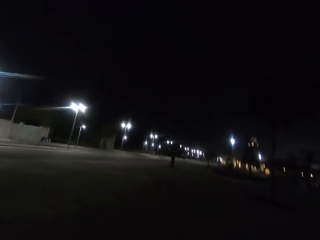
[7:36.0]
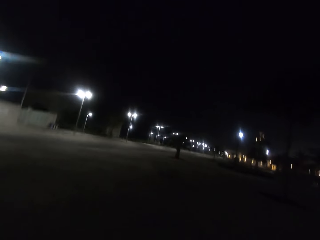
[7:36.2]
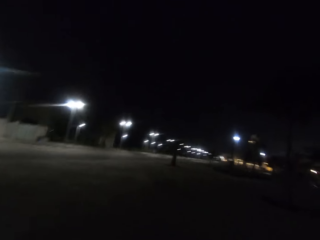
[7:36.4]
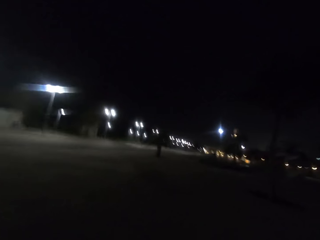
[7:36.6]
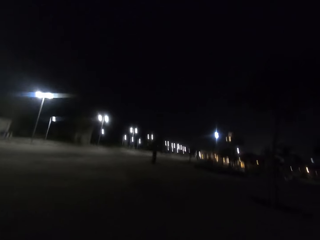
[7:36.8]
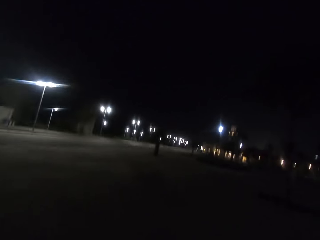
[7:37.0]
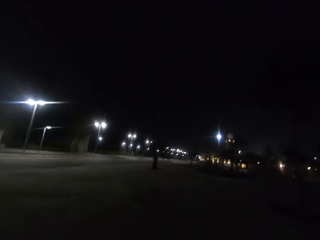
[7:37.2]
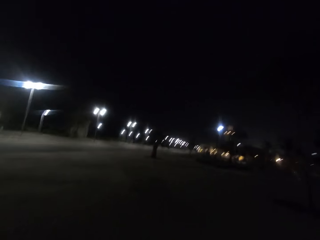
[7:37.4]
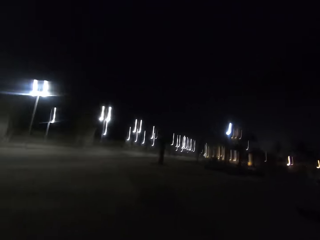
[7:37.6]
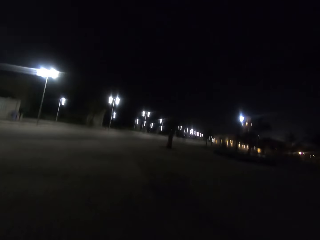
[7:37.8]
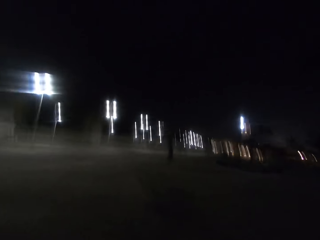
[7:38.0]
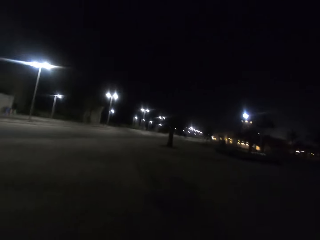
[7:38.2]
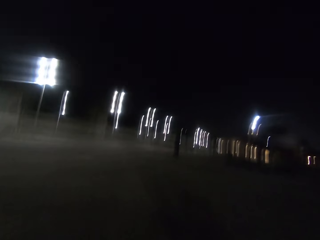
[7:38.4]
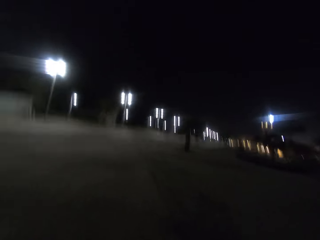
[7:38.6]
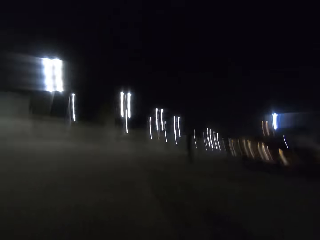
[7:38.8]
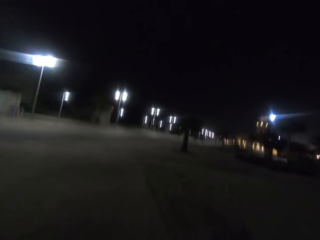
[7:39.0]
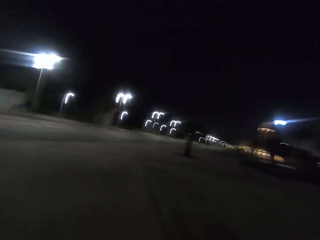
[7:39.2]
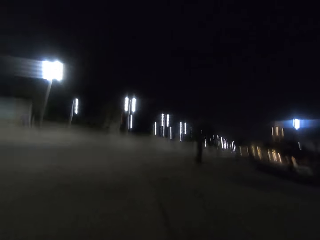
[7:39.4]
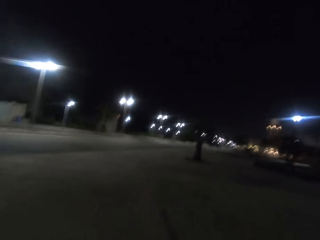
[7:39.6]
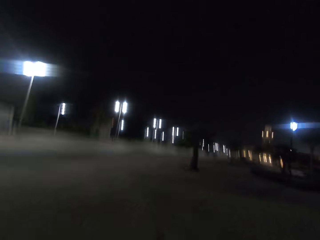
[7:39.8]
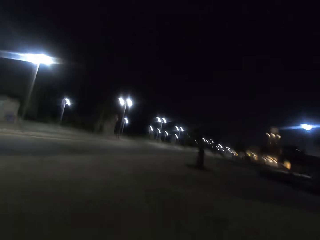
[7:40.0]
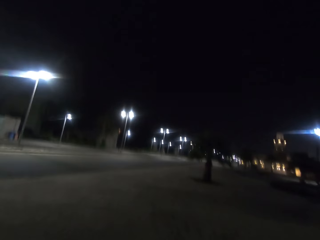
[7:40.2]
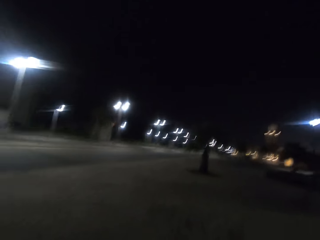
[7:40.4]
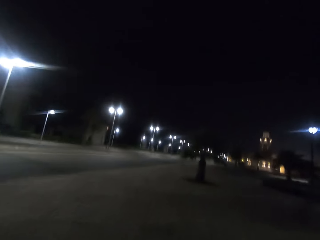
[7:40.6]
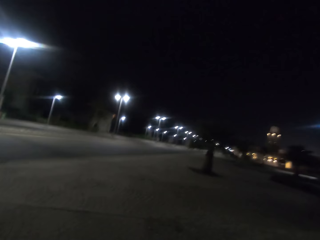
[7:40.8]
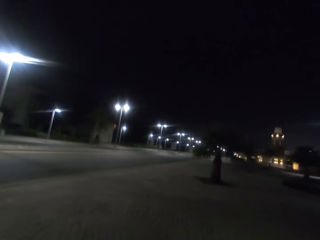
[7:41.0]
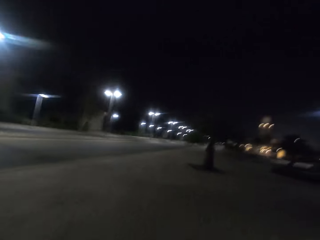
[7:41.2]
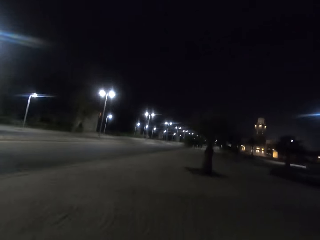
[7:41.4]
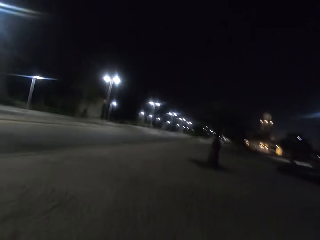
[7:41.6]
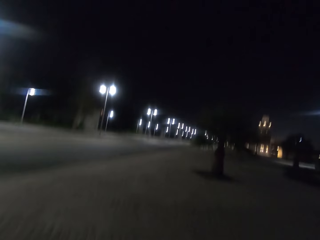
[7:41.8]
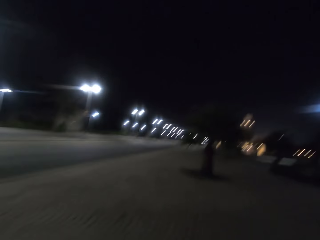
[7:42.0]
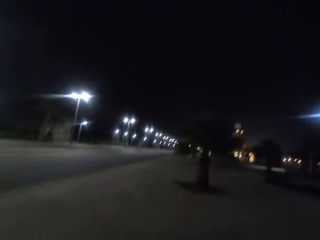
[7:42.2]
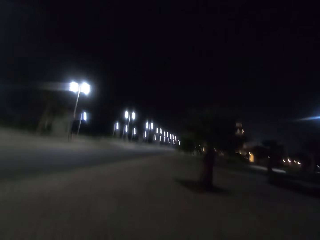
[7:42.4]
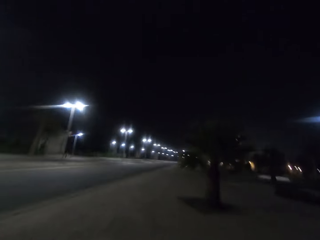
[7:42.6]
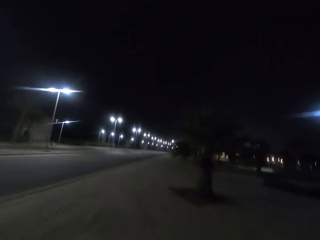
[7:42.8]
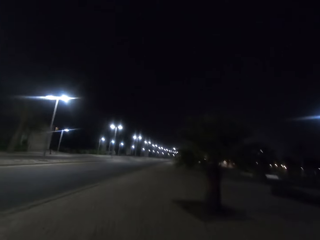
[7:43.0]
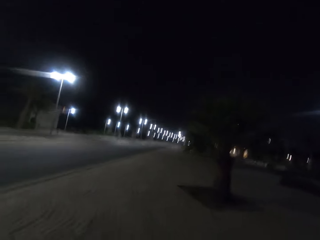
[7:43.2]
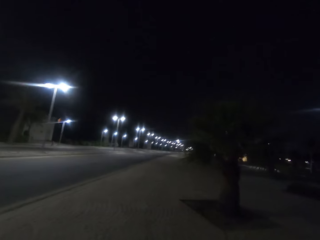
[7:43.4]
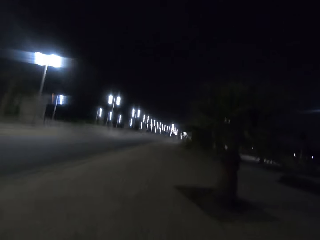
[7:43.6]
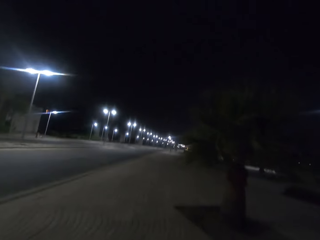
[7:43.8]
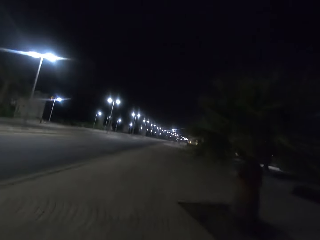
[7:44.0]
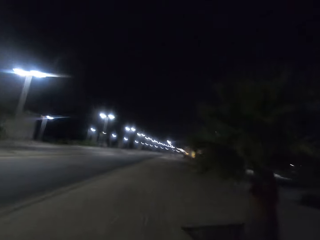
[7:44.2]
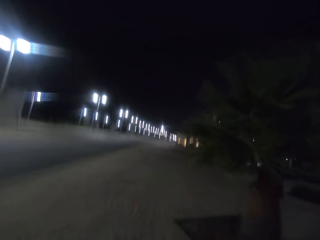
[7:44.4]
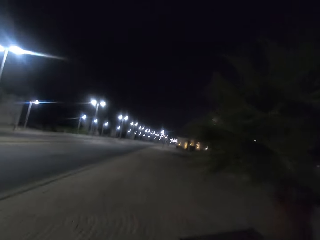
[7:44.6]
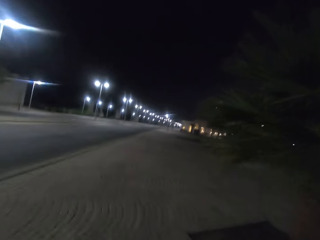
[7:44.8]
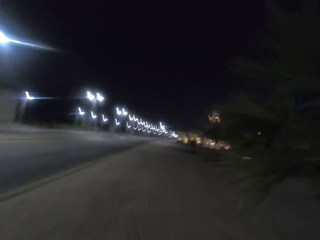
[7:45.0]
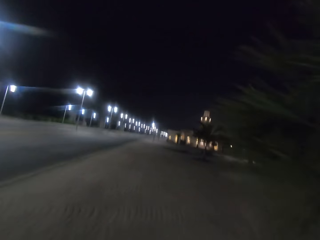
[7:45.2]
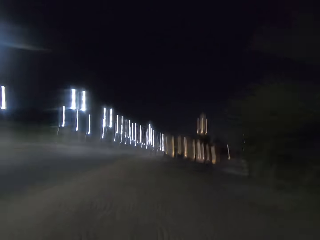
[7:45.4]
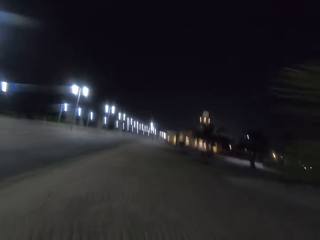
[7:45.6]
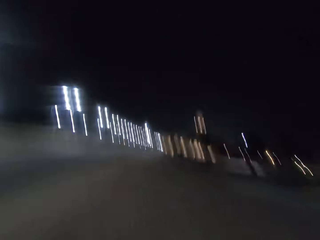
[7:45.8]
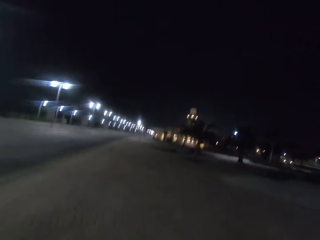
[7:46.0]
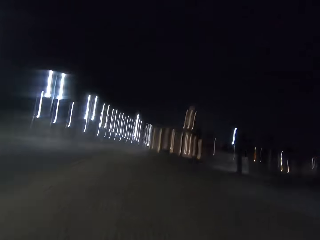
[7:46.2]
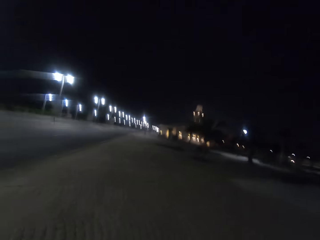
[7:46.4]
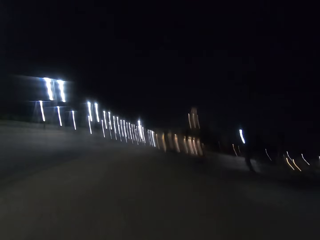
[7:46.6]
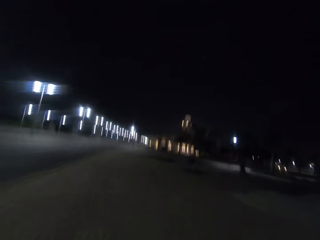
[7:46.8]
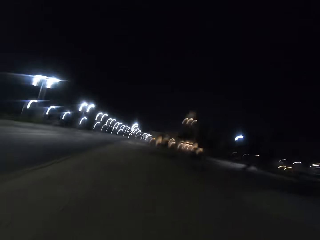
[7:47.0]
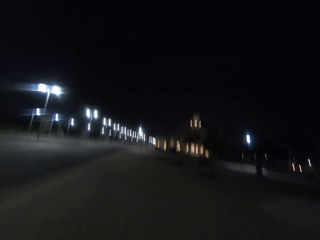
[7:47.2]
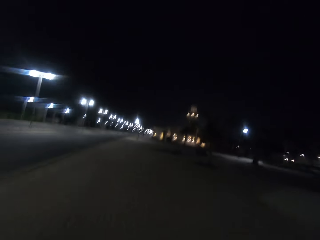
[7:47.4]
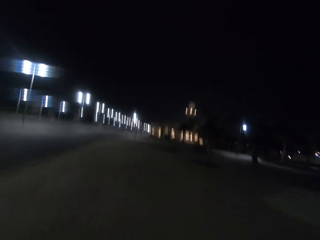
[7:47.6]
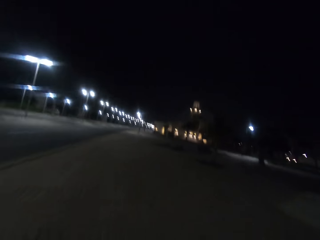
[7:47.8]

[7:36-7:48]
The camera wearer runs on the sidewalk of the street road.

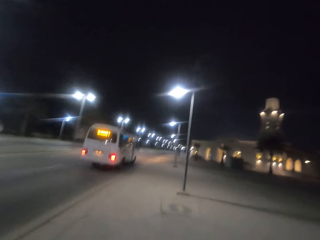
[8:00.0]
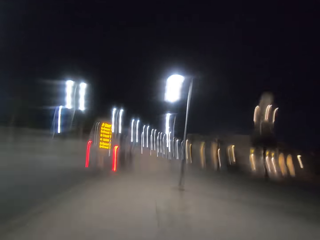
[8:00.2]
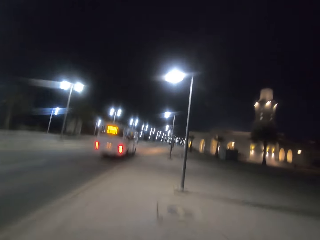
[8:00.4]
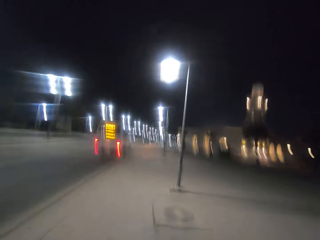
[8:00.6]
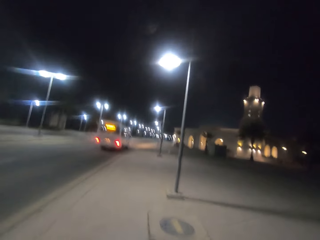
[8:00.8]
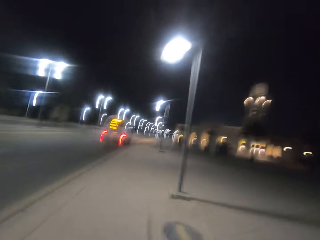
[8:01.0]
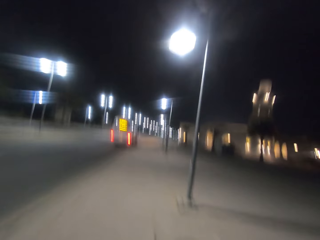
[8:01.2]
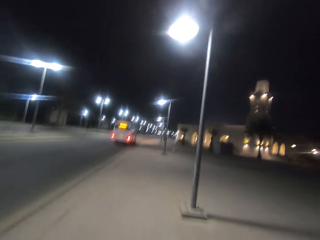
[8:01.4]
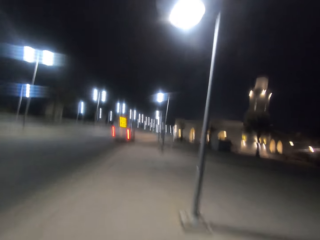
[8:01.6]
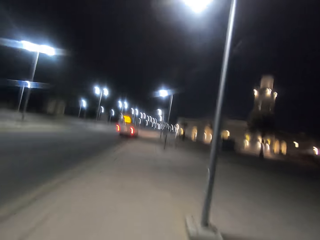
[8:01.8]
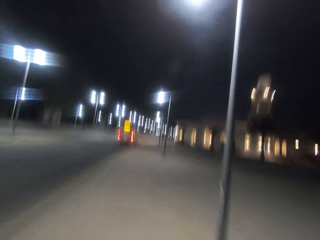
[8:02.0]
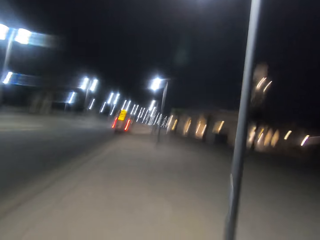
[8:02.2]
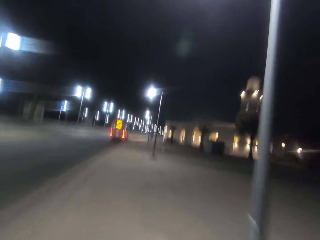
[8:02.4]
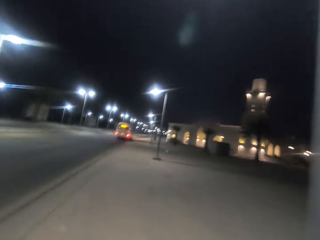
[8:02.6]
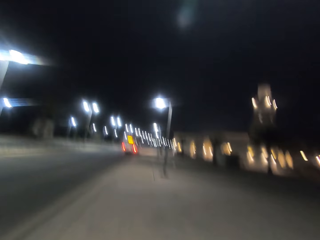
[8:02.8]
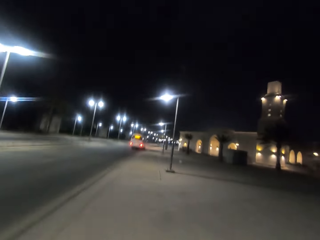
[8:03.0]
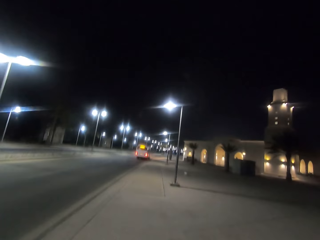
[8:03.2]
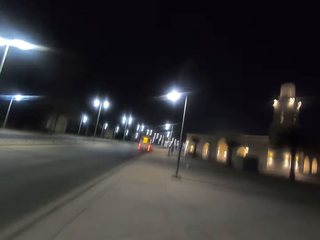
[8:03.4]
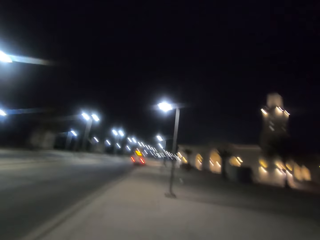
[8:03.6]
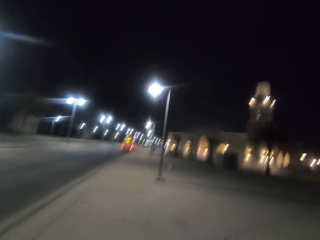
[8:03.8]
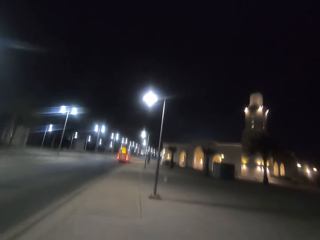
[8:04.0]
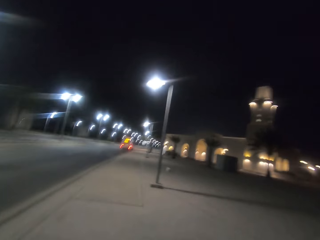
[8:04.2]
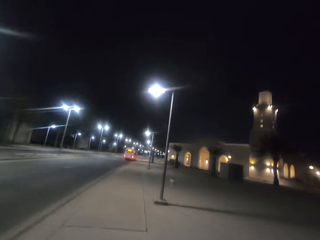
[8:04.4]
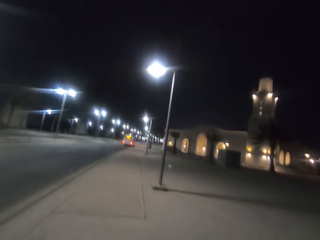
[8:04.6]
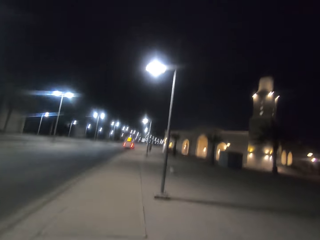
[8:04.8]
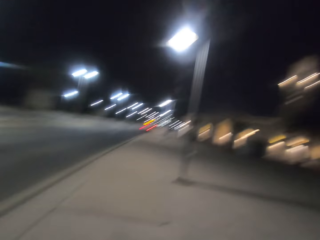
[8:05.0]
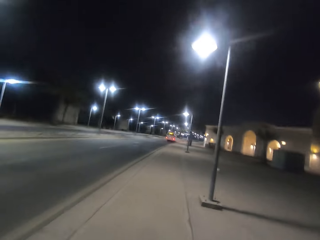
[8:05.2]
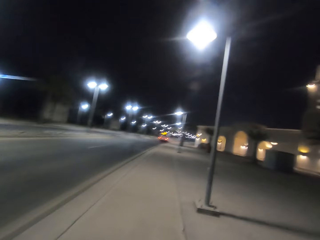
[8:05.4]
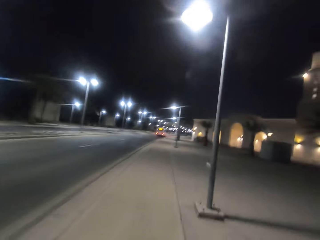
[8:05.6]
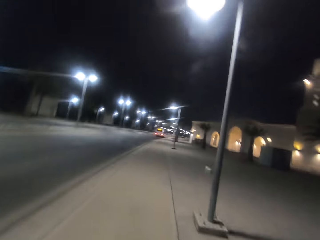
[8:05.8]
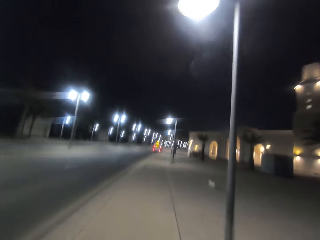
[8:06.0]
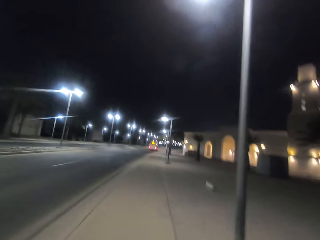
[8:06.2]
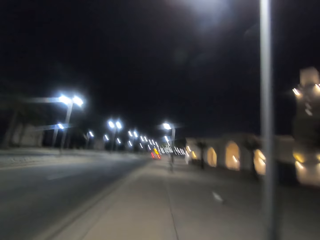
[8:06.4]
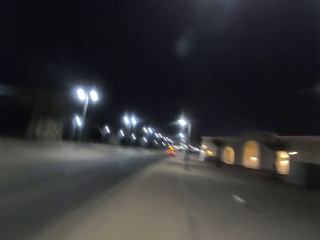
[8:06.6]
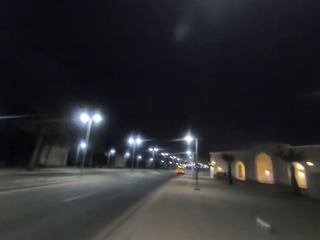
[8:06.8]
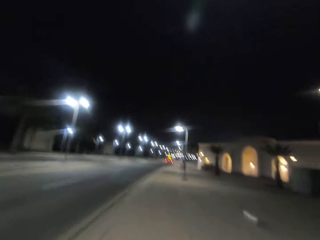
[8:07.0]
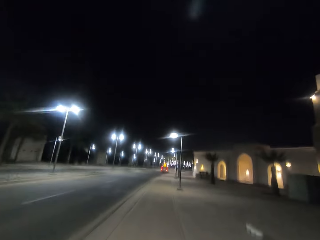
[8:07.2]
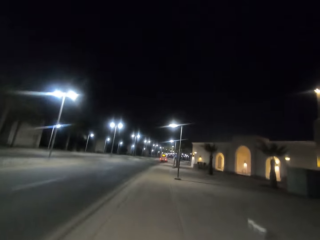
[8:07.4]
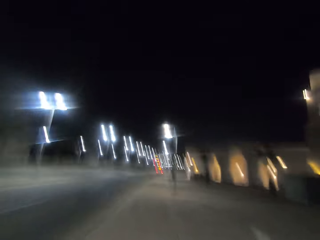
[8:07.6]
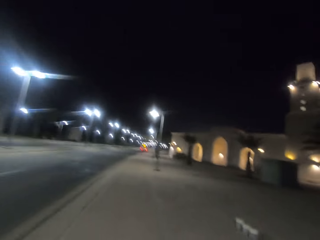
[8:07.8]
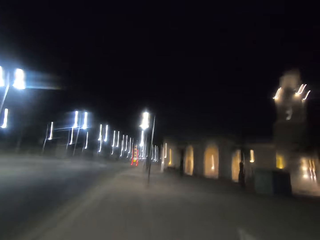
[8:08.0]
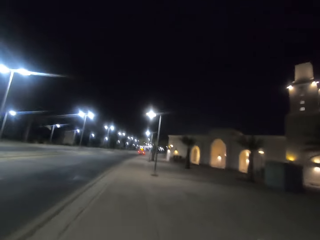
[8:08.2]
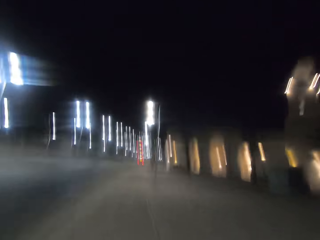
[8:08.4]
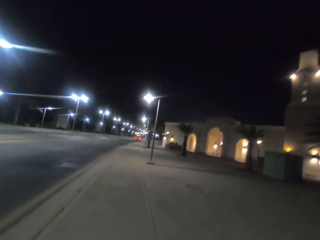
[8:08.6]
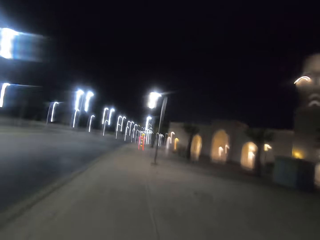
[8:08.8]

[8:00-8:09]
The camera wearer proceeds on with the walk. They were walking along the road while some places were dark compared to the main road, and sometimes they were also passed by a vehicle.
